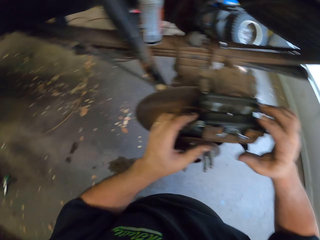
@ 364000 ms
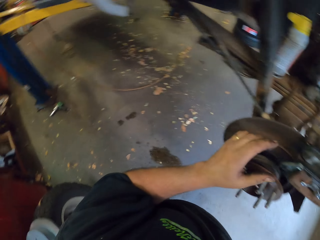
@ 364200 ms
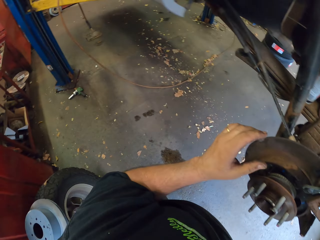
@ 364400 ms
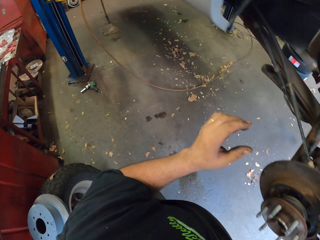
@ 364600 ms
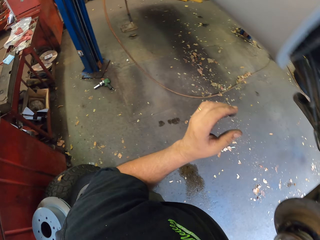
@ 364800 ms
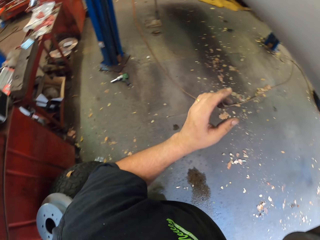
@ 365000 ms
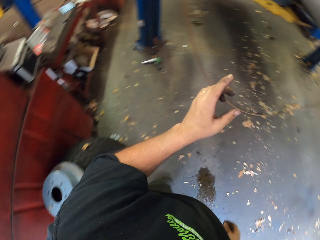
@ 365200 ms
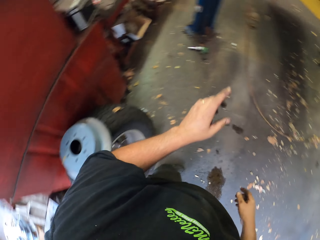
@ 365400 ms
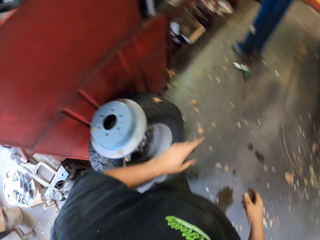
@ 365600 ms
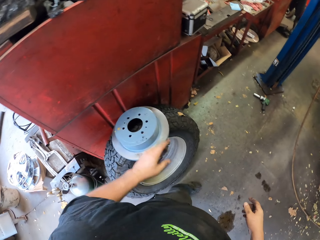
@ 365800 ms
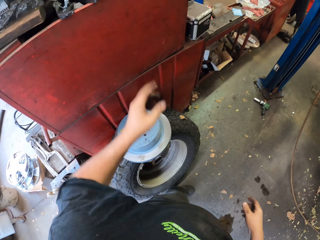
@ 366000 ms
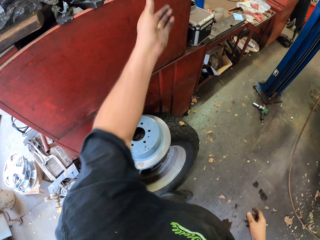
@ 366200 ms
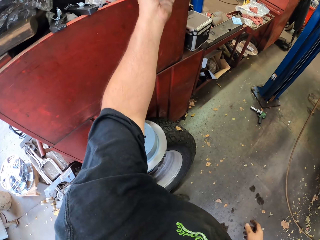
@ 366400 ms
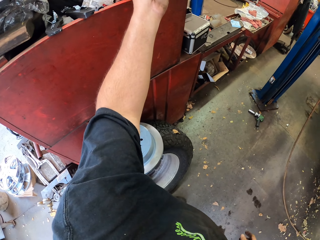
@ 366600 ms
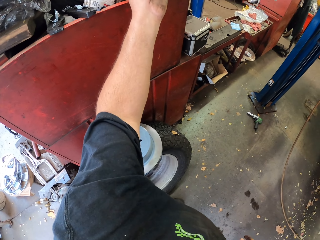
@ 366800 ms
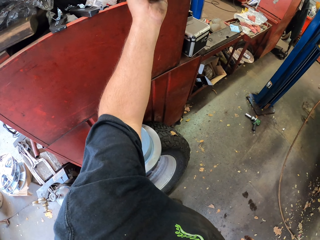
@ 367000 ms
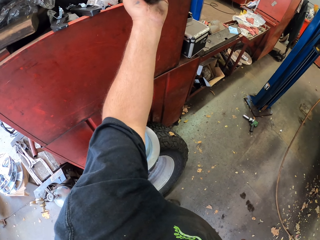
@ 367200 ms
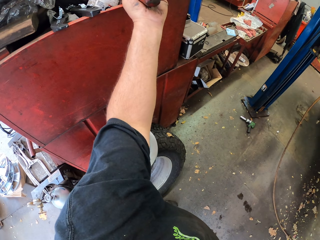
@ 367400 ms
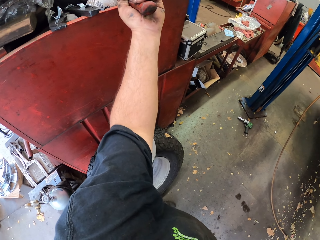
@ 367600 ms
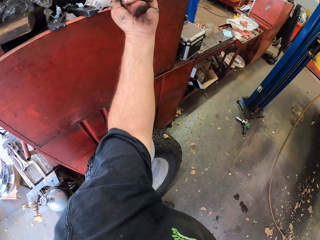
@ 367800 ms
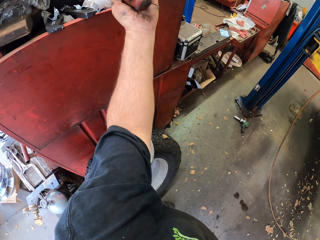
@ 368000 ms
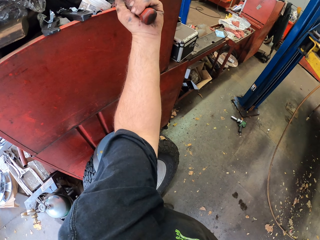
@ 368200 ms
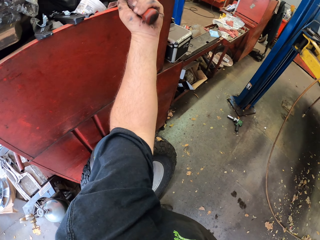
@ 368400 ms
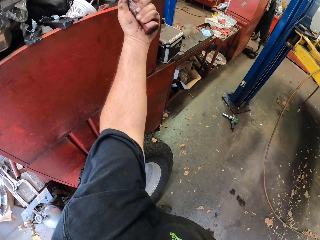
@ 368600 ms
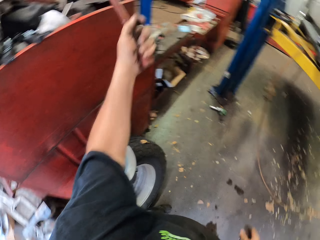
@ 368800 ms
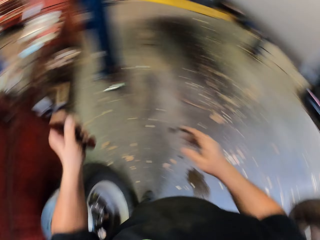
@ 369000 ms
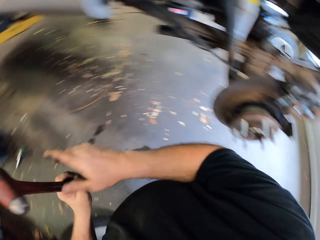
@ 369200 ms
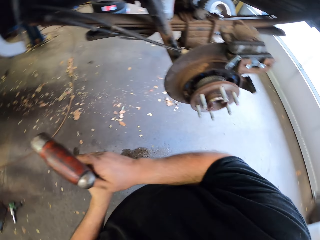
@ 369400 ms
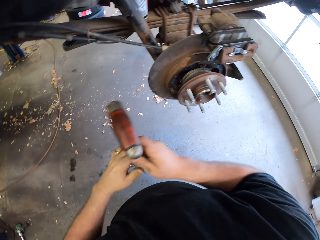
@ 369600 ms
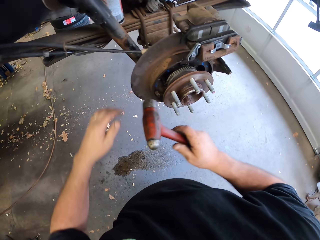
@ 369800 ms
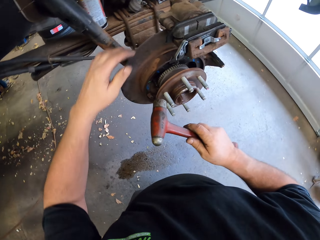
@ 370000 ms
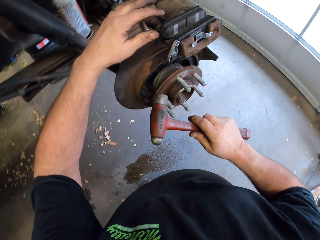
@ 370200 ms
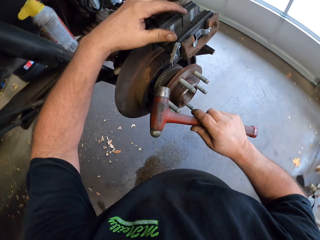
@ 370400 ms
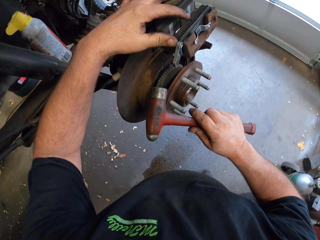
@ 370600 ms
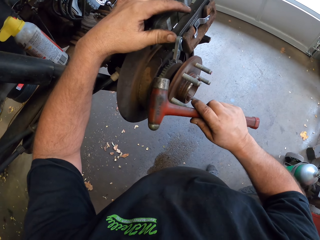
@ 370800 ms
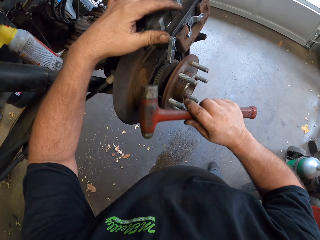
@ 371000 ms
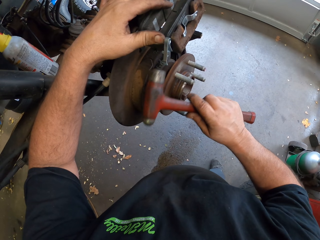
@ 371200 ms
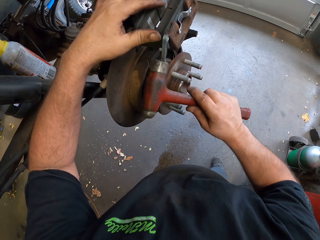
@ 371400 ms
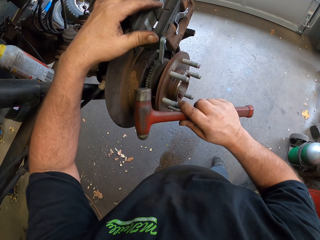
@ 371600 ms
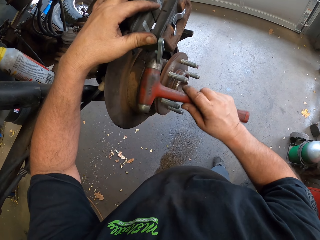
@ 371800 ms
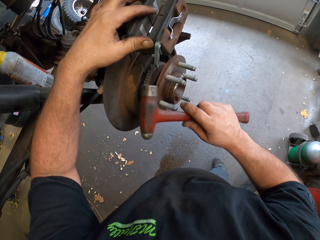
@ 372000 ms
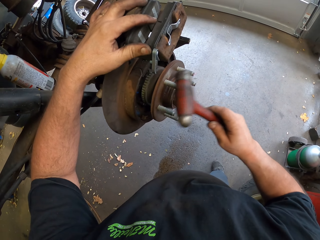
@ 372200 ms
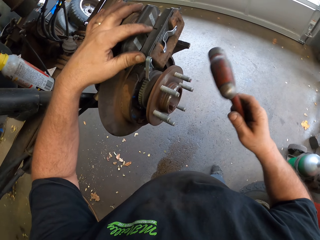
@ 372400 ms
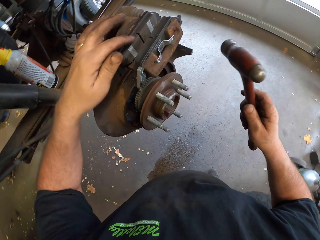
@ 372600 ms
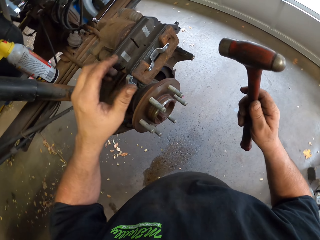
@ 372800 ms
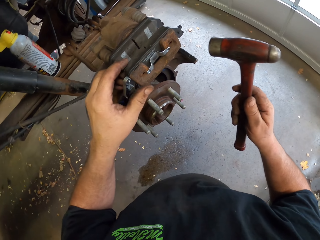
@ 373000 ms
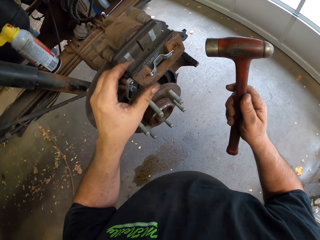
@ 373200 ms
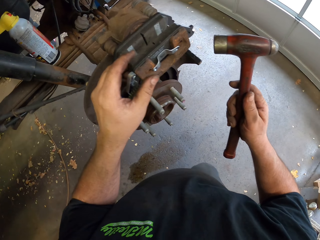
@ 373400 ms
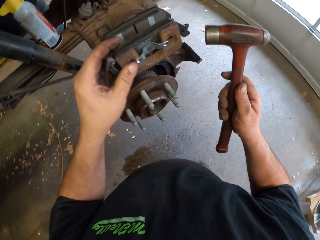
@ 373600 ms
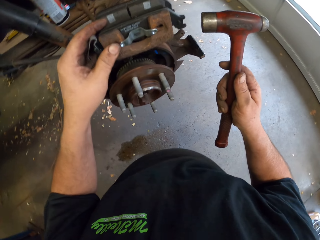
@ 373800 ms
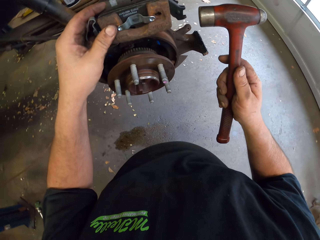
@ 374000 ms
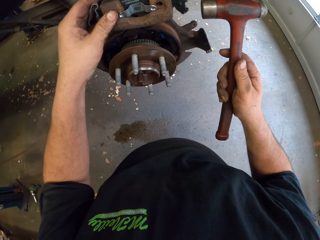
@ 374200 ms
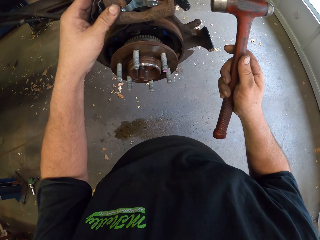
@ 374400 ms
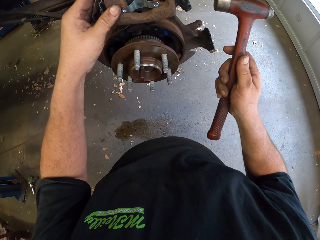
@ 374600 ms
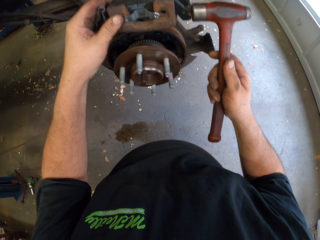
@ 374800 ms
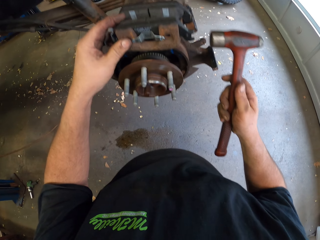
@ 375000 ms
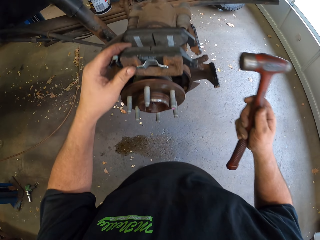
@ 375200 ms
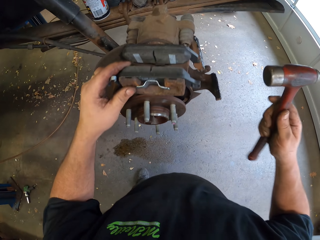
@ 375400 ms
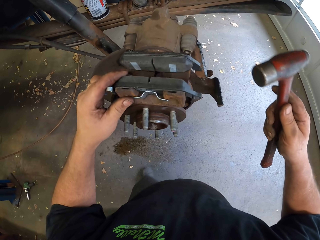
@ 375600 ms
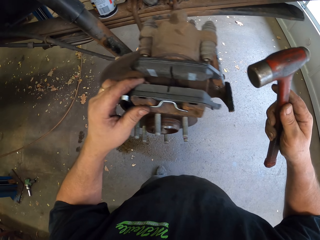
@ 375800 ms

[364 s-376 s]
The camera wearer turns around. They pick up the hammer from the board. They fix the brake pad with the hammer.

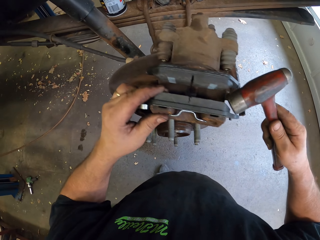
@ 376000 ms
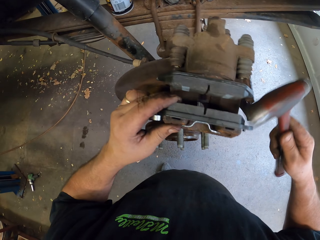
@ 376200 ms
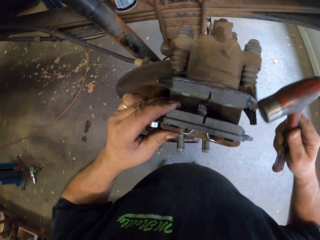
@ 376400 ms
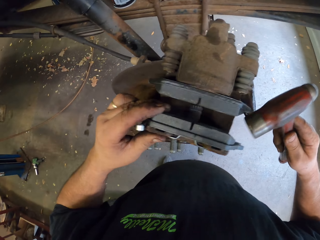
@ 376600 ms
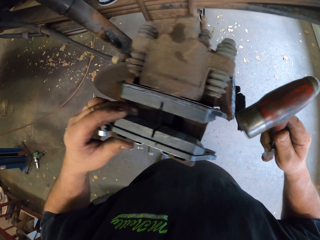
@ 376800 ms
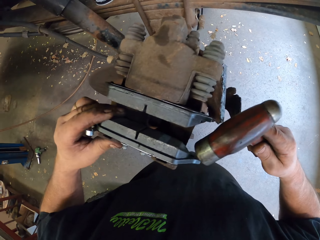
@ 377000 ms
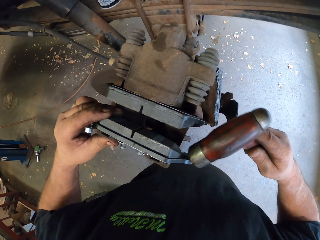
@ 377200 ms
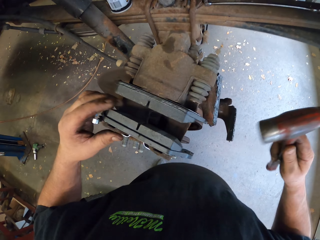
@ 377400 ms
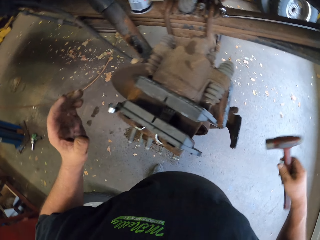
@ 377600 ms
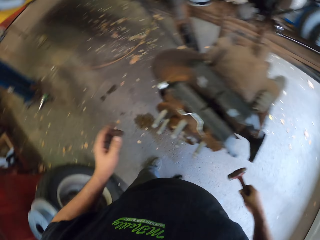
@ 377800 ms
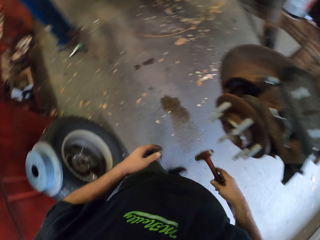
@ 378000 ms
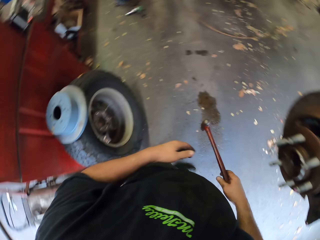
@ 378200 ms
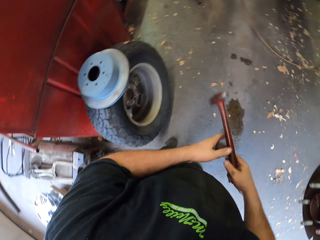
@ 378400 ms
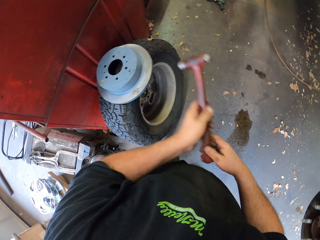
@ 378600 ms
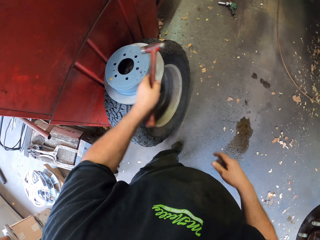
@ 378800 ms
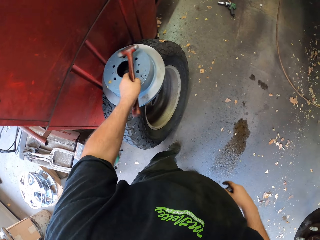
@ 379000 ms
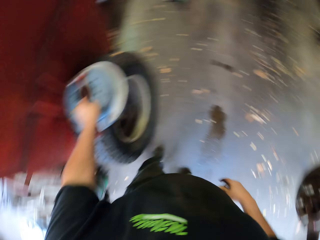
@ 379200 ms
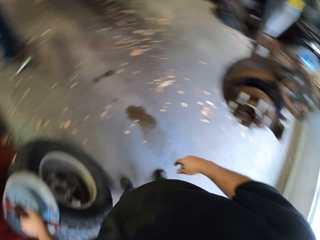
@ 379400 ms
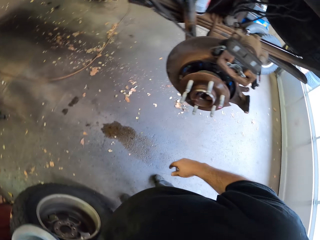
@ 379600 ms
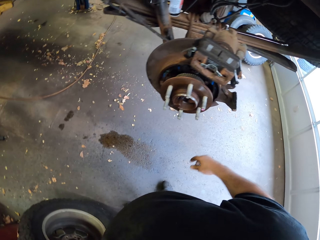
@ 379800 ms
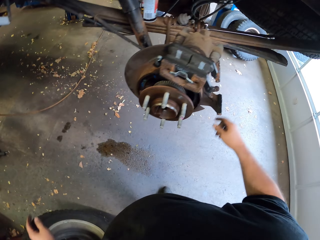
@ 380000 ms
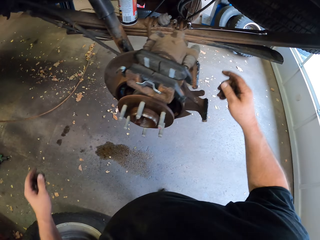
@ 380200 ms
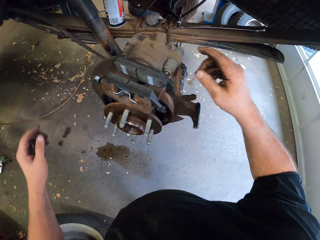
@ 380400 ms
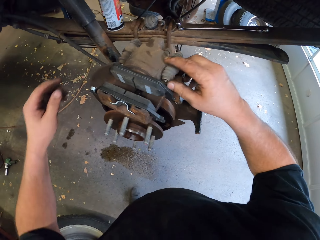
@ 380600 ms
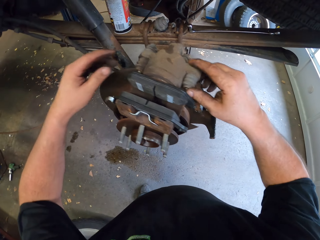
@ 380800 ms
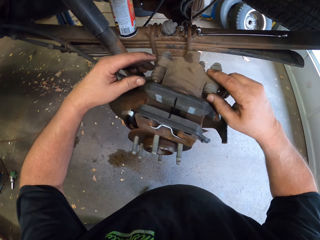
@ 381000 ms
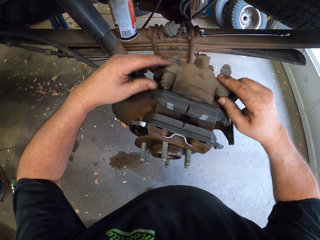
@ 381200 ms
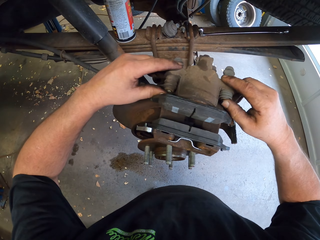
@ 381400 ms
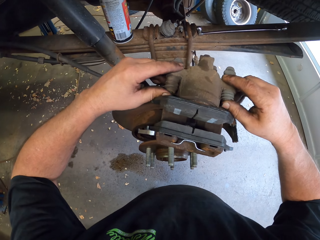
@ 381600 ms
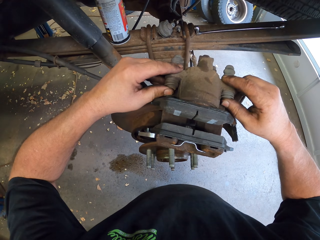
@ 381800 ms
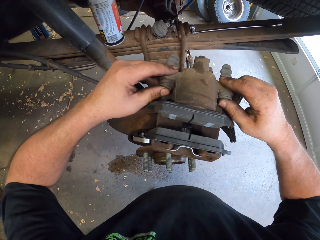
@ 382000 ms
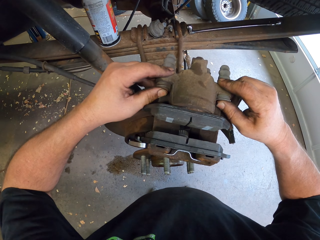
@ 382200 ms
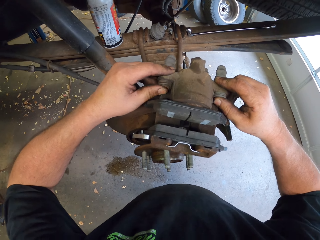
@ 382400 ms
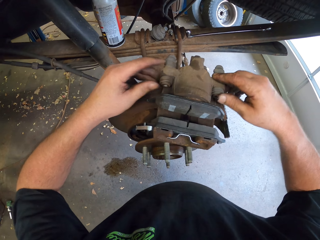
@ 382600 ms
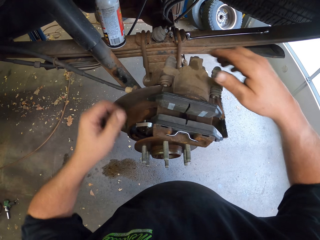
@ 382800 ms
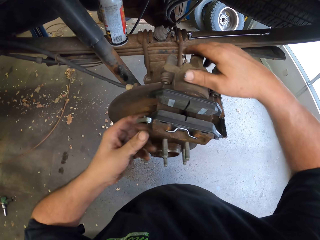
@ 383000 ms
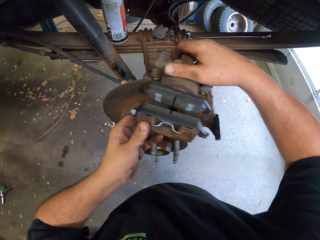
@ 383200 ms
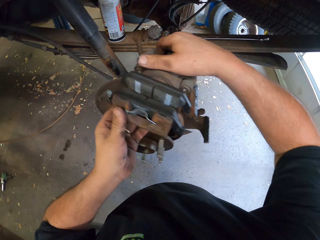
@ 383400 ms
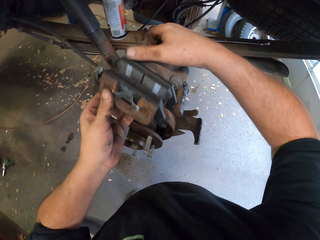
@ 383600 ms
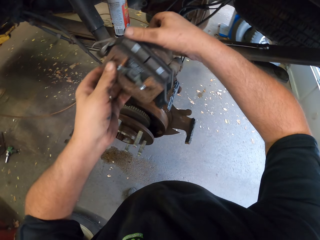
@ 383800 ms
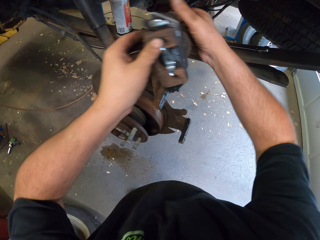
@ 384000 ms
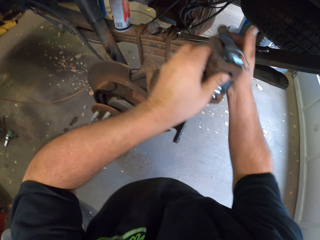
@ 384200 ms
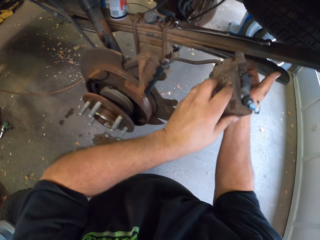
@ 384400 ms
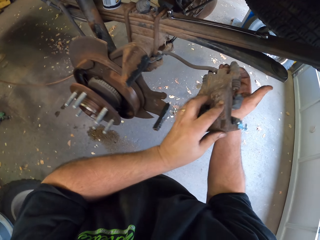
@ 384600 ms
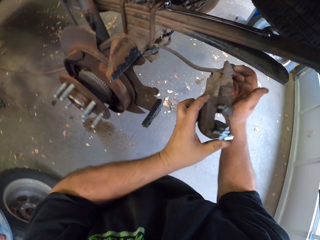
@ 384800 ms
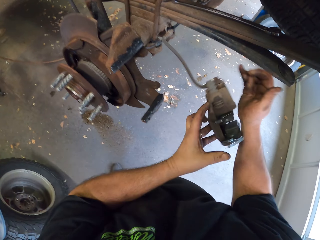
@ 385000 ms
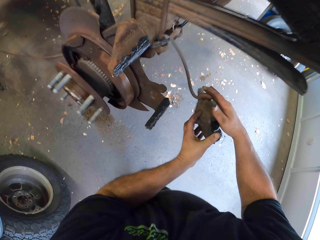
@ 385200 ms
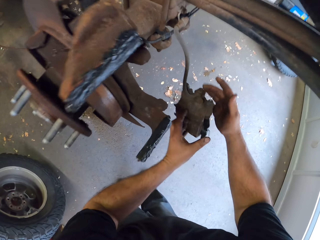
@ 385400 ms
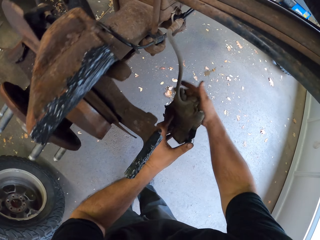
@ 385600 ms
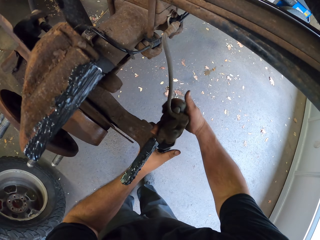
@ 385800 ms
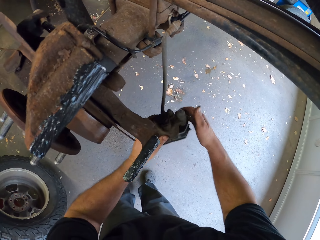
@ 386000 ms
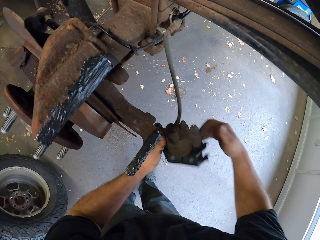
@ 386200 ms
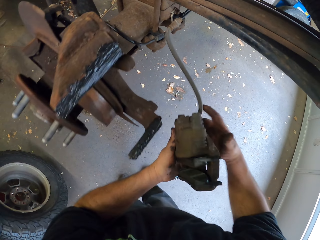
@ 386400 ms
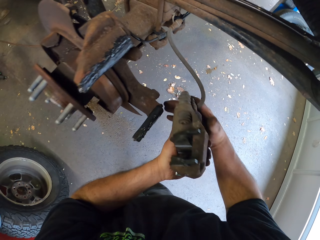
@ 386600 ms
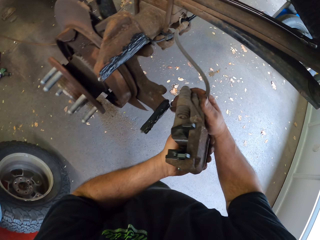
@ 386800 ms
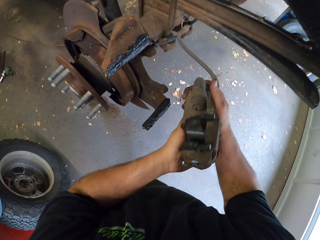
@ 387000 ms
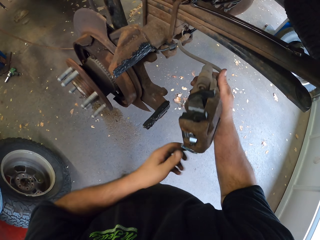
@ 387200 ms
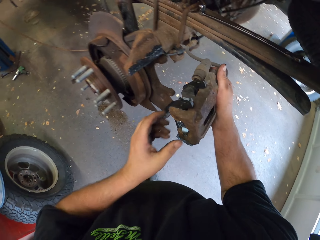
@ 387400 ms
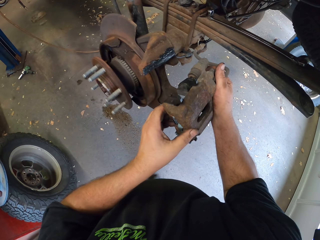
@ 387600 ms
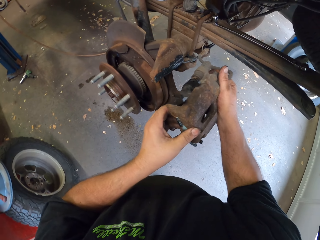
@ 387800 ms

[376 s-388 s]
The camera wearer puts the hammer on the wheel. They touch the inner pad. They fix the brake pad. They pick up the brake caliper from the brake disc.
